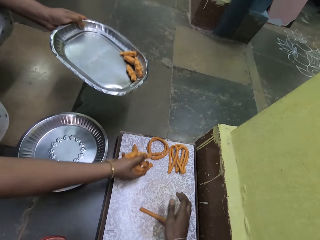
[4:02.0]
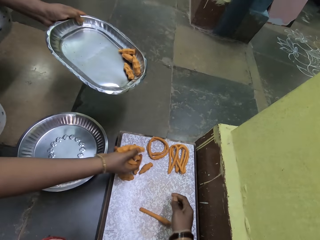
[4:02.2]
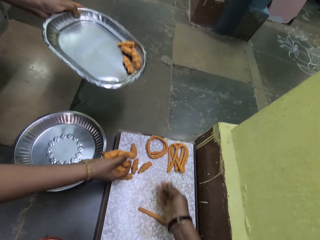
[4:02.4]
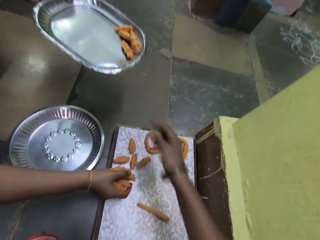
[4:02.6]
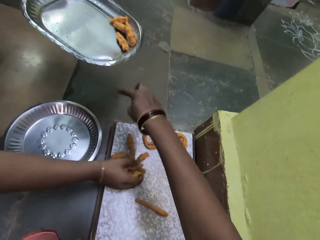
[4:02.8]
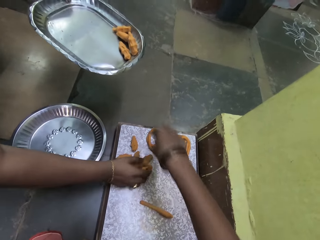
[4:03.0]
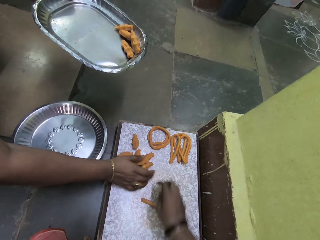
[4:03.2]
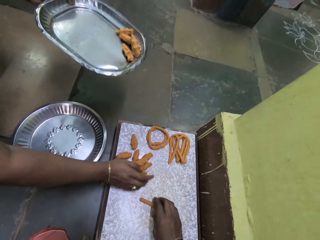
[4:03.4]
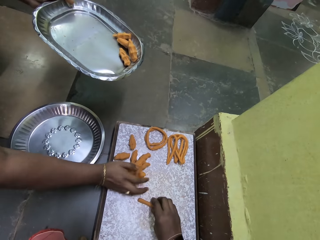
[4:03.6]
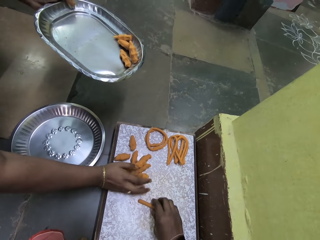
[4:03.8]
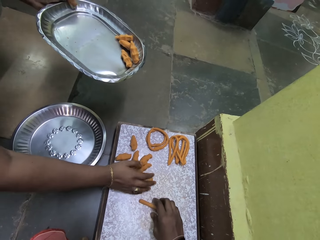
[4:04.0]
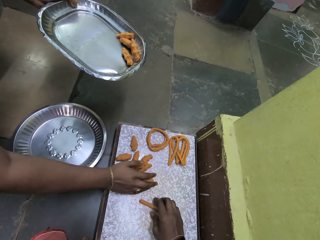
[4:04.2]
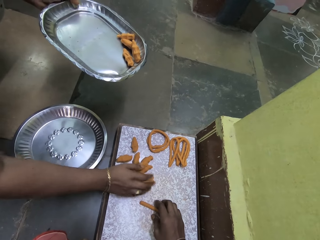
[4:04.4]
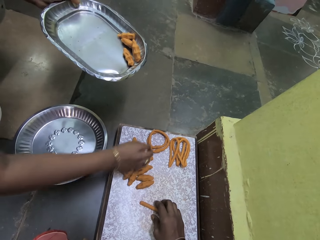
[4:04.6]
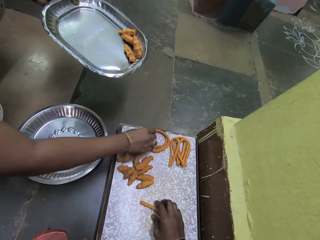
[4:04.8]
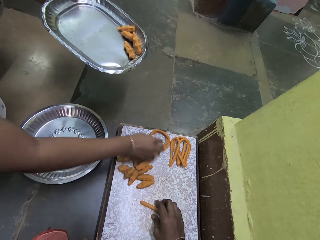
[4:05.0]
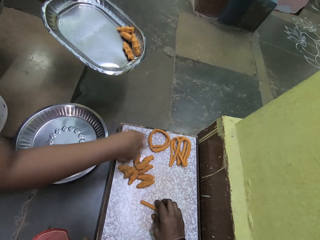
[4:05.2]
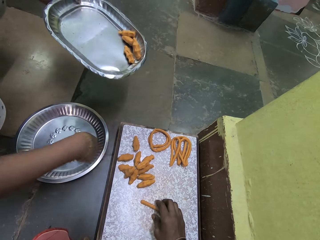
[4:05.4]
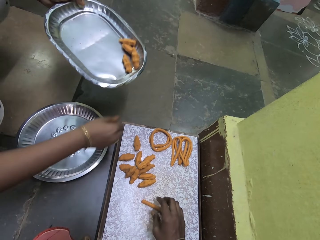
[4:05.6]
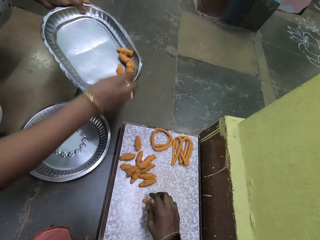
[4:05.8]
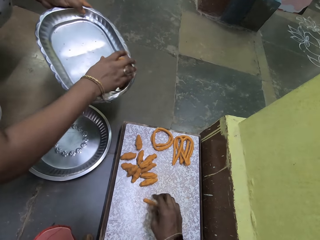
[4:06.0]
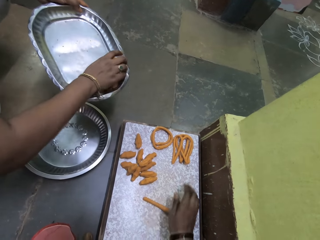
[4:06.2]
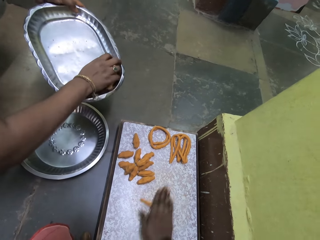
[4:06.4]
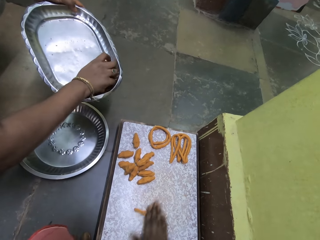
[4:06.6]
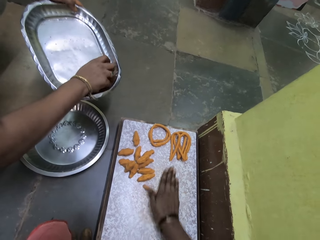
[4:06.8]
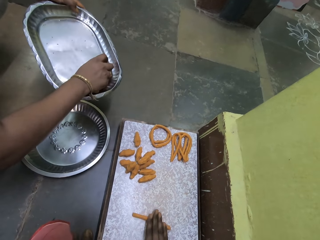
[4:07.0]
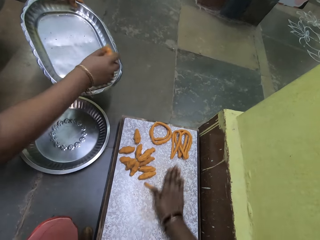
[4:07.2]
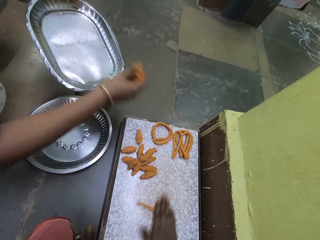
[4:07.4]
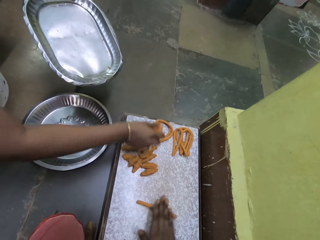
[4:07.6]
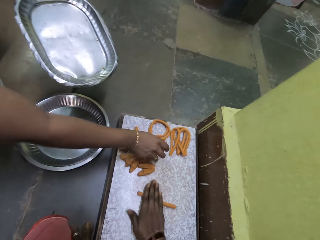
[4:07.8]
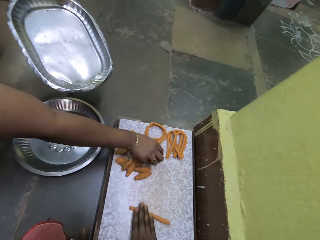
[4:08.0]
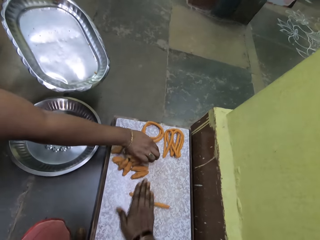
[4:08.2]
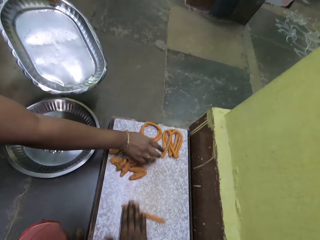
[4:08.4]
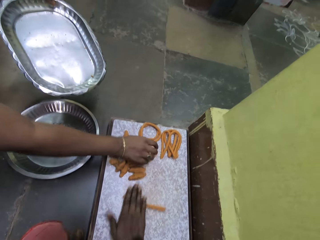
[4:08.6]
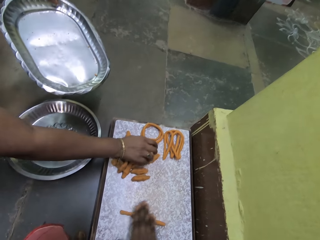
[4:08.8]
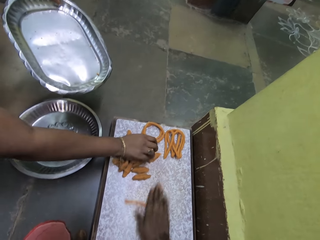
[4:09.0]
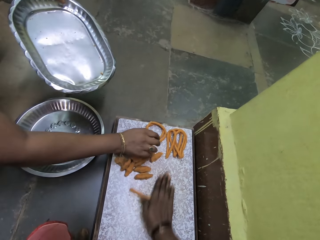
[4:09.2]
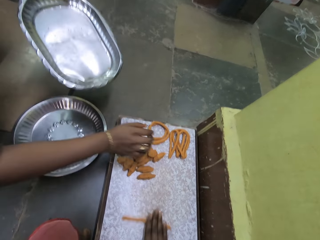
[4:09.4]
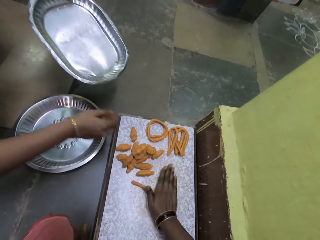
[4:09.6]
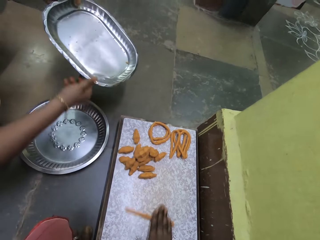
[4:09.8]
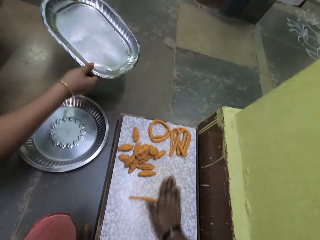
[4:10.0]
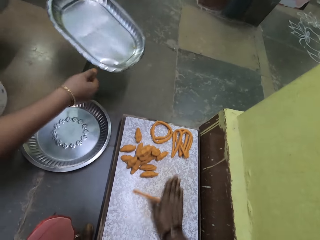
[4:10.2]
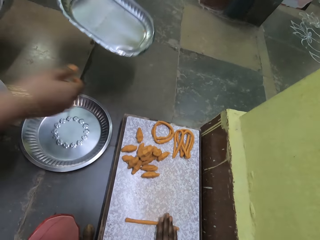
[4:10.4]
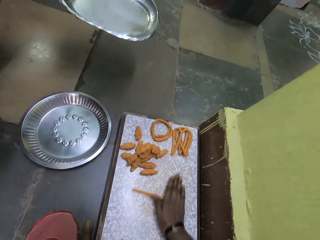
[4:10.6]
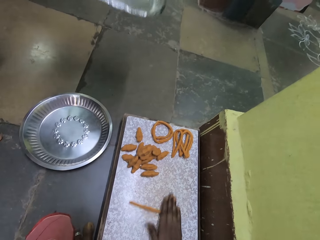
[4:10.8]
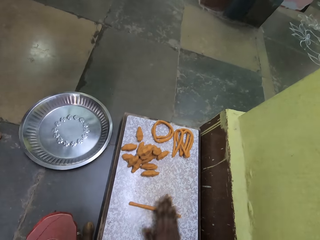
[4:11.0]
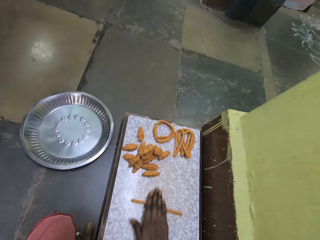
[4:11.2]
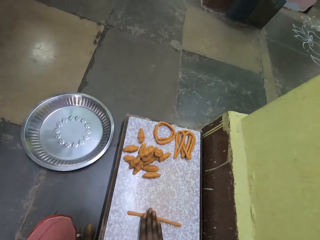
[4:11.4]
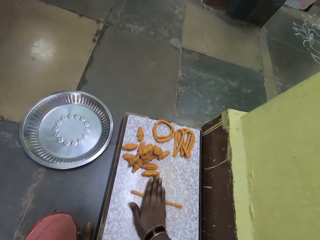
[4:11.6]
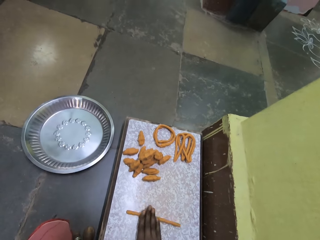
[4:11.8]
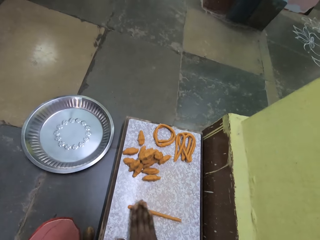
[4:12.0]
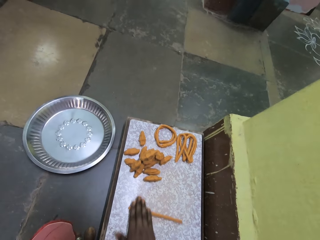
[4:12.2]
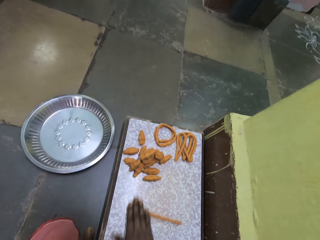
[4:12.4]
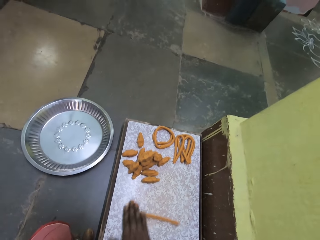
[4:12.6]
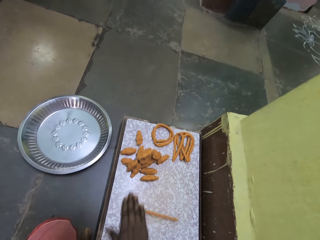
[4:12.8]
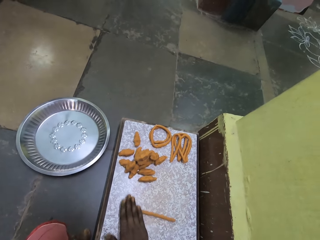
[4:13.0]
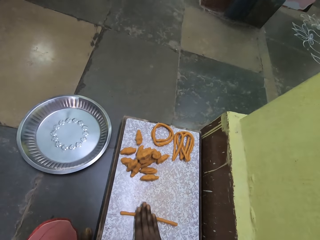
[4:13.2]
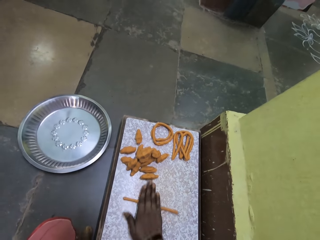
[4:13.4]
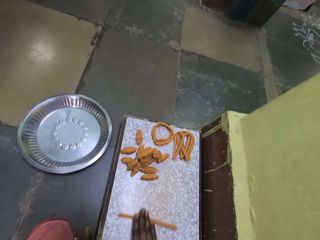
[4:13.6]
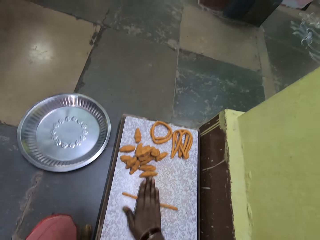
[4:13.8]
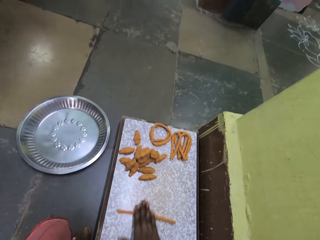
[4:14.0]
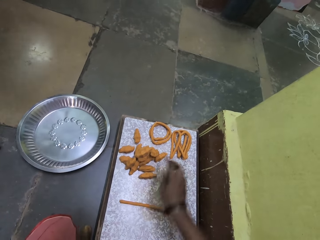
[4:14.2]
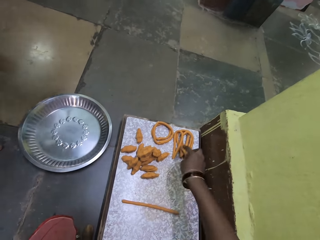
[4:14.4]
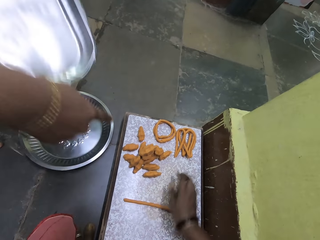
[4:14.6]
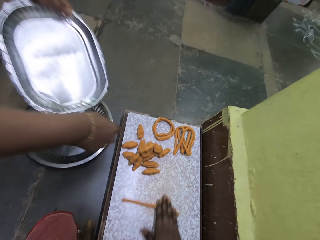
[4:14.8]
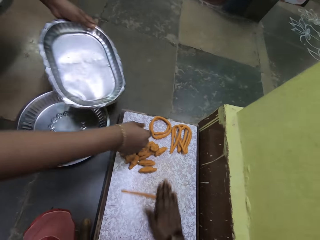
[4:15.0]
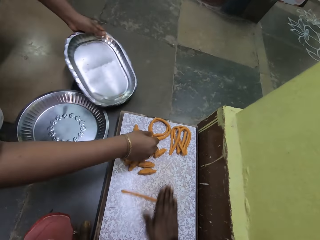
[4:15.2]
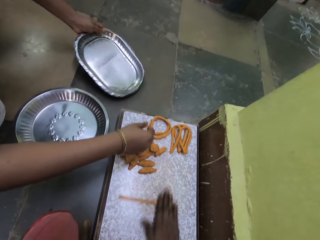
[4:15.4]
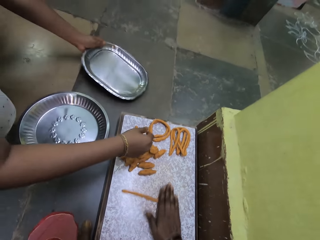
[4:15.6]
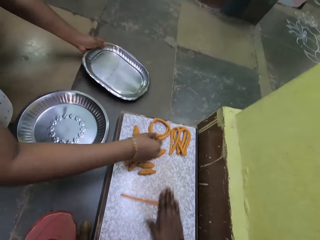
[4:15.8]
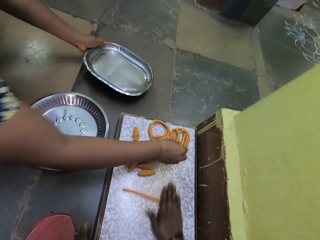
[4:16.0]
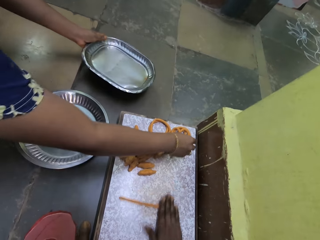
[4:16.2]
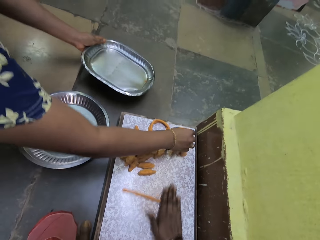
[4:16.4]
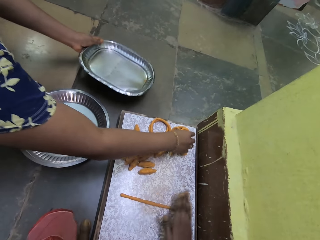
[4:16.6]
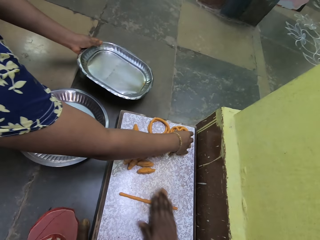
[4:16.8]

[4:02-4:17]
The camera wearer talks to a woman. The woman puts the wheat dough on the table. The camera wearer rubs the dough against his right hand. He rolls the wheat dough. He points at the dough and rubs the dough against his right hand.

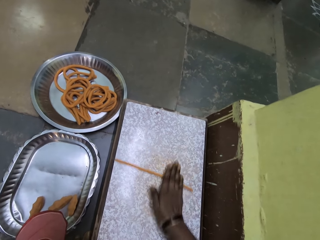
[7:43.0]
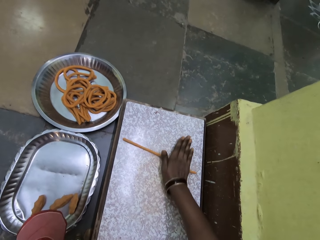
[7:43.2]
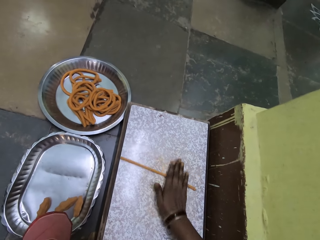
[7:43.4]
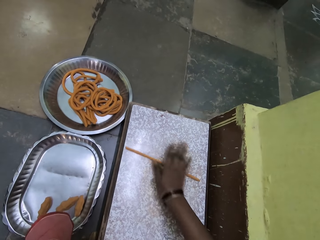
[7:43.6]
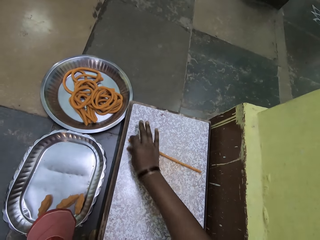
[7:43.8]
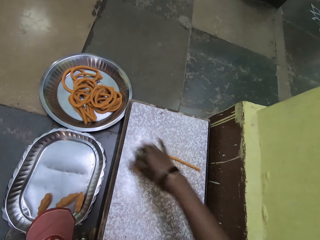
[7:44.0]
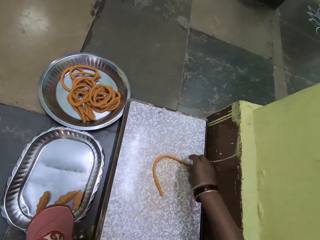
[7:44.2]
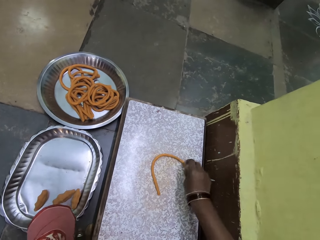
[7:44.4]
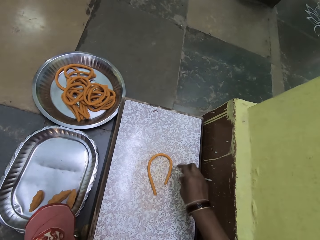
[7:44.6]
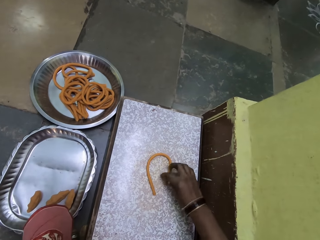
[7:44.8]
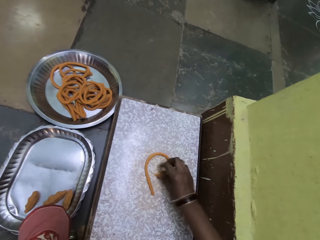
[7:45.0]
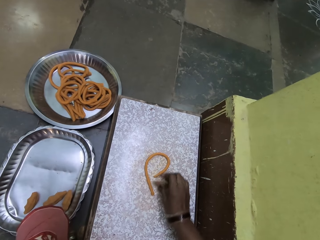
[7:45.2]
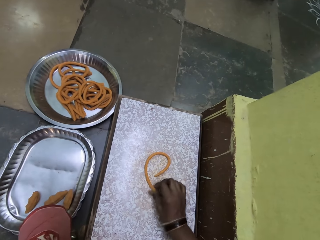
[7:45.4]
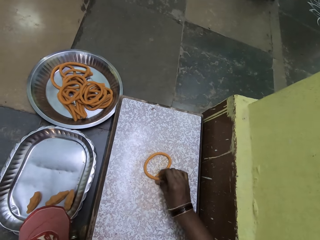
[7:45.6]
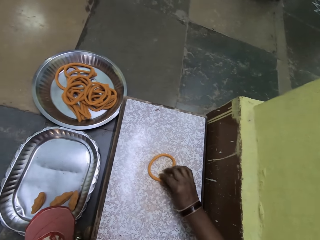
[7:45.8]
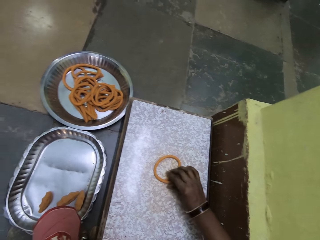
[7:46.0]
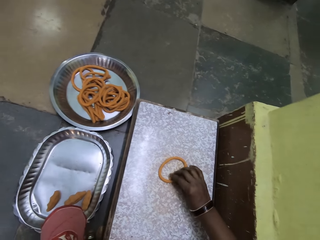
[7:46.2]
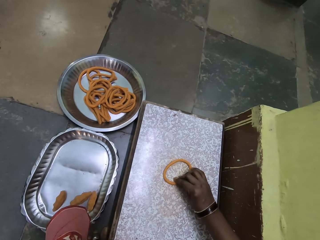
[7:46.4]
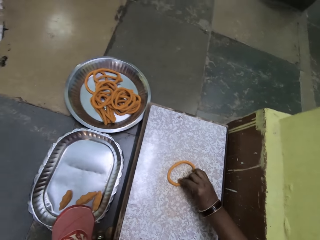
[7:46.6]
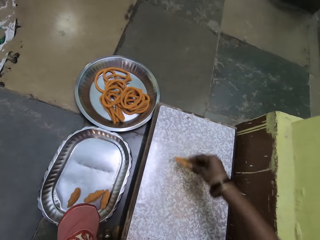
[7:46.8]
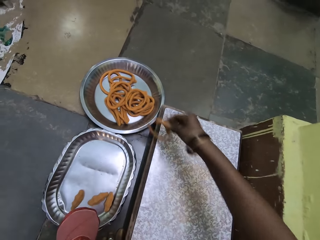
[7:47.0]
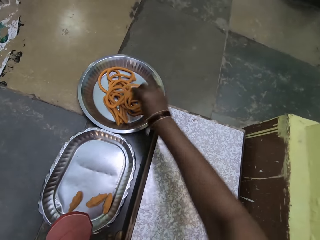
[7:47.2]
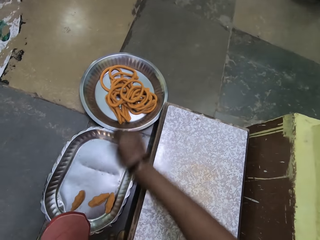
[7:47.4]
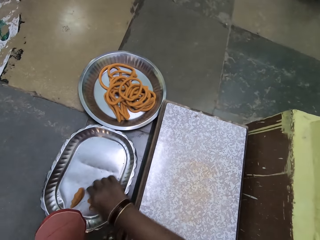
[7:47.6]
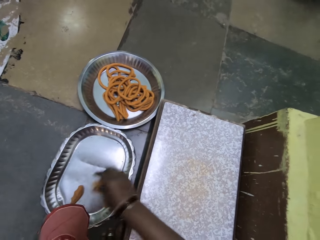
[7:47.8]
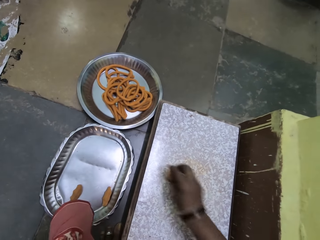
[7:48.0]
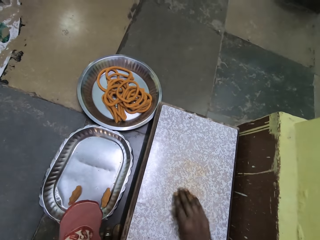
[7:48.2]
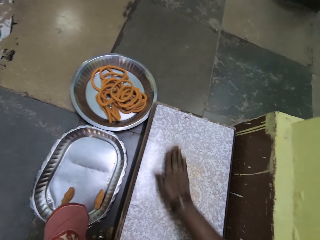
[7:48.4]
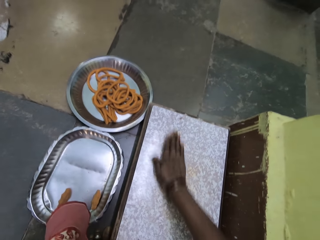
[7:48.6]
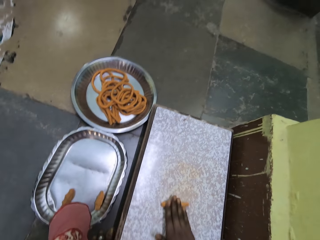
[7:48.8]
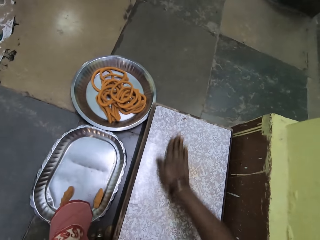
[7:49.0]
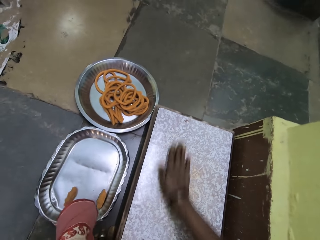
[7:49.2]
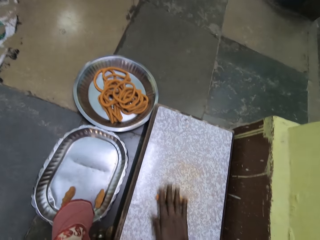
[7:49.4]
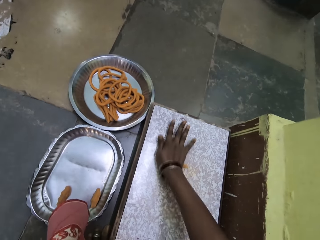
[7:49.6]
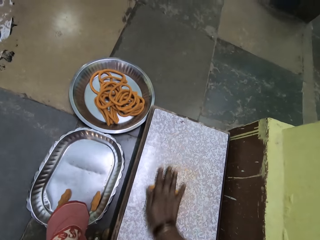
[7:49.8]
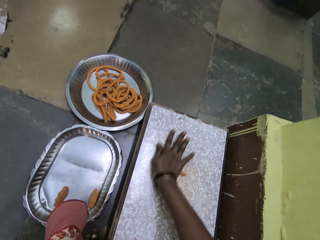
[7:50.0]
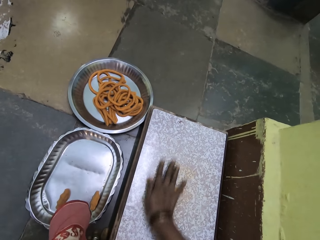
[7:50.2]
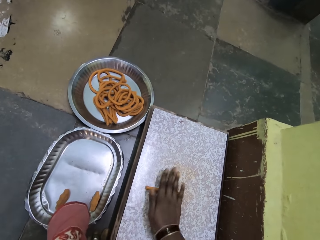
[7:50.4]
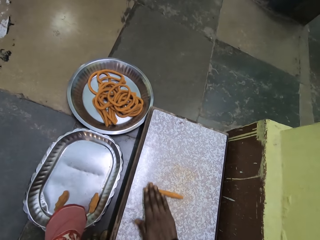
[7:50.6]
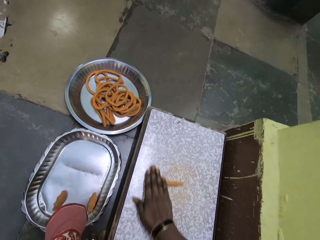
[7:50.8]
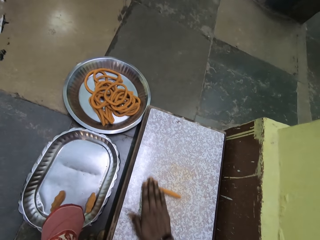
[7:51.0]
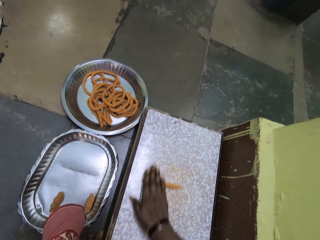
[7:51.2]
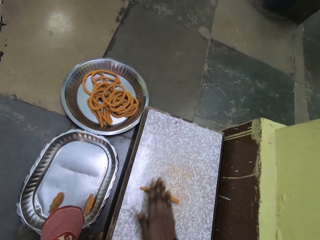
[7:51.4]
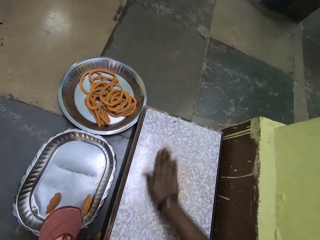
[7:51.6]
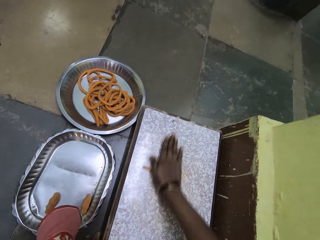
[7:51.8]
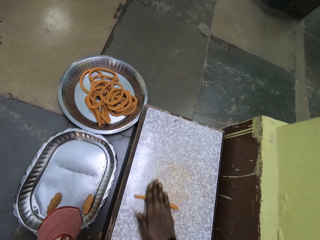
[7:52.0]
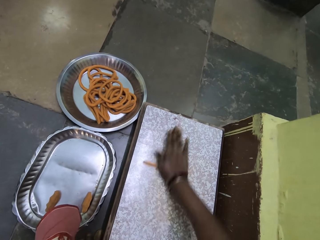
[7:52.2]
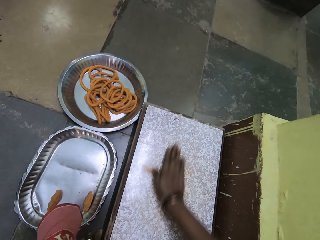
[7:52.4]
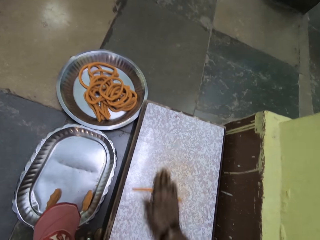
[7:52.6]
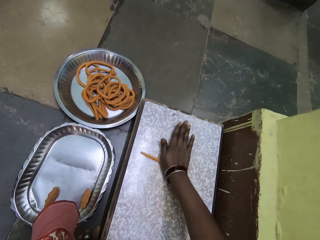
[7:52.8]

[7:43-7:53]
The camera wearer shapes the dough. They fold the rolled dough. They pick the rolled dough from a table. They put the rolled dough in a tray. They pick dough from the tray. They roll the dough on the table.
